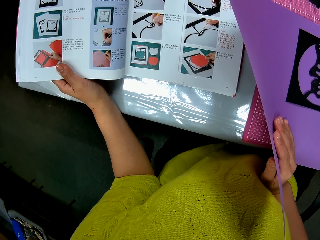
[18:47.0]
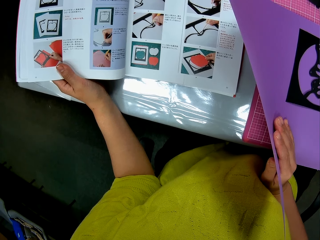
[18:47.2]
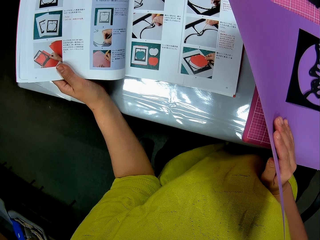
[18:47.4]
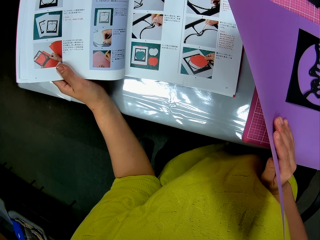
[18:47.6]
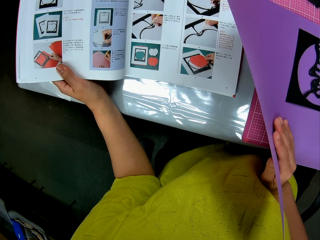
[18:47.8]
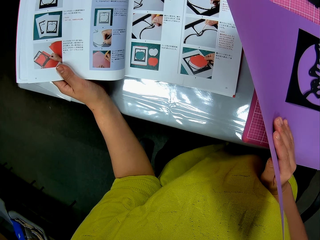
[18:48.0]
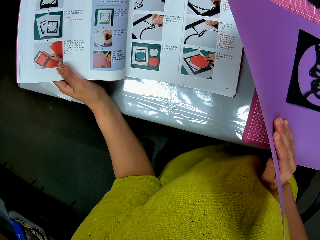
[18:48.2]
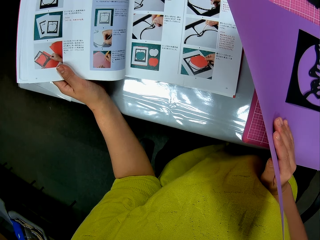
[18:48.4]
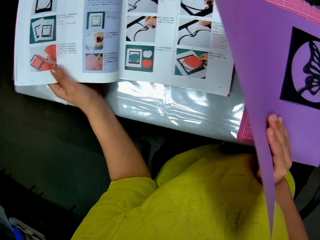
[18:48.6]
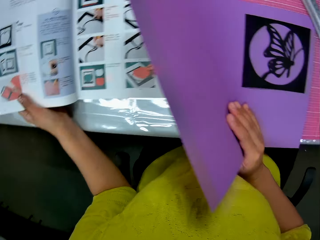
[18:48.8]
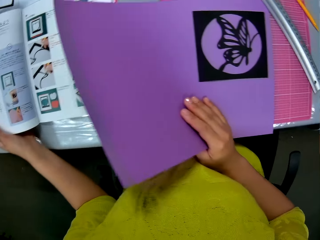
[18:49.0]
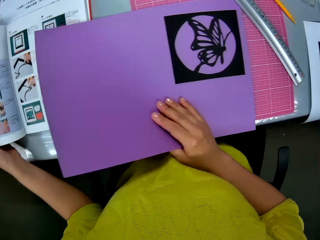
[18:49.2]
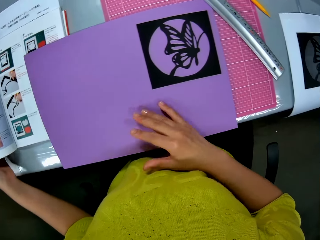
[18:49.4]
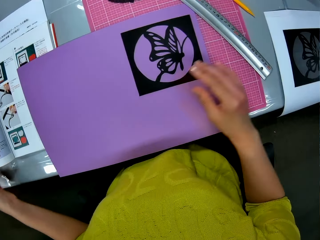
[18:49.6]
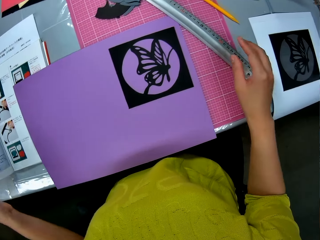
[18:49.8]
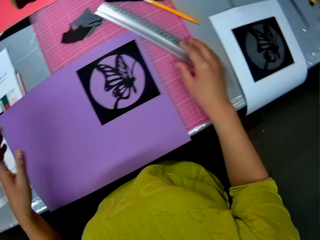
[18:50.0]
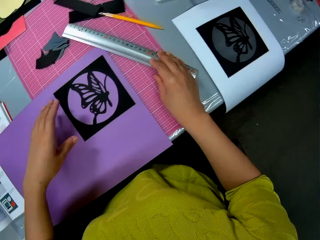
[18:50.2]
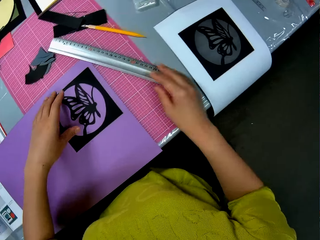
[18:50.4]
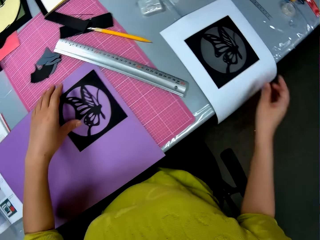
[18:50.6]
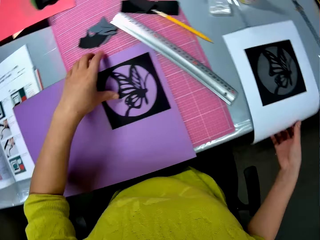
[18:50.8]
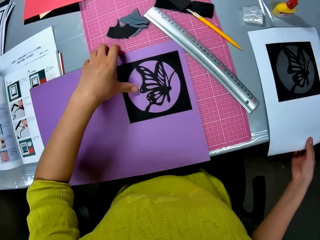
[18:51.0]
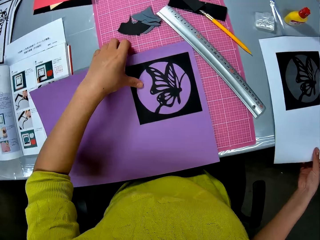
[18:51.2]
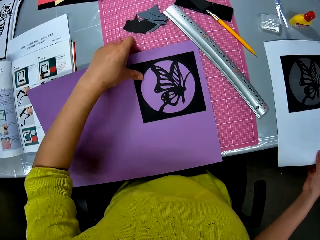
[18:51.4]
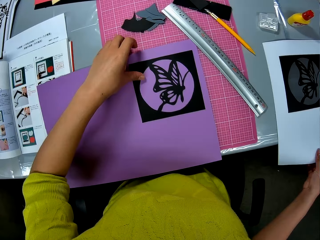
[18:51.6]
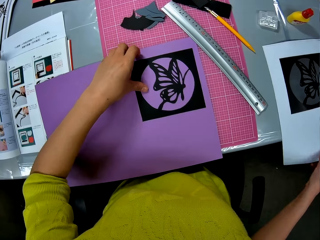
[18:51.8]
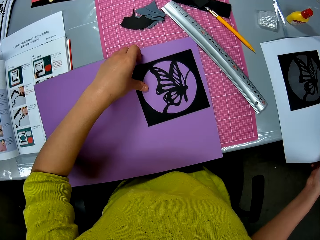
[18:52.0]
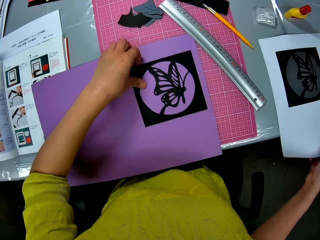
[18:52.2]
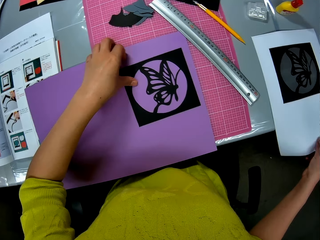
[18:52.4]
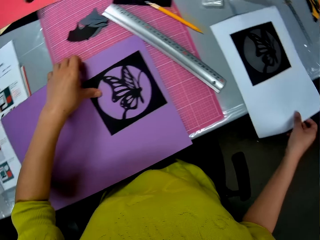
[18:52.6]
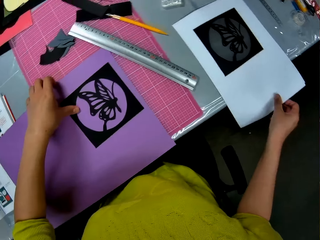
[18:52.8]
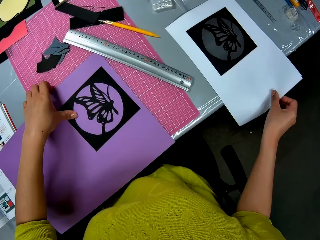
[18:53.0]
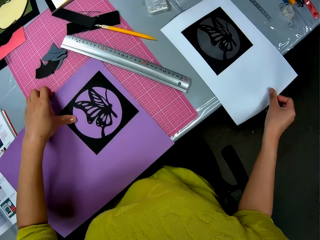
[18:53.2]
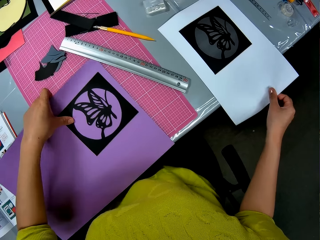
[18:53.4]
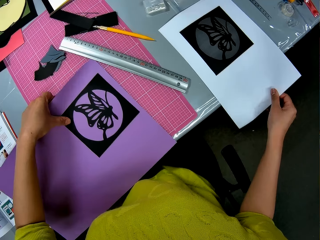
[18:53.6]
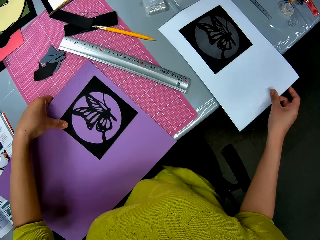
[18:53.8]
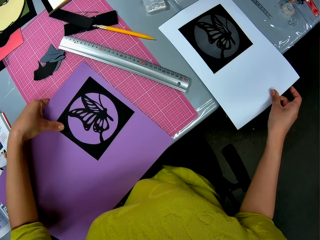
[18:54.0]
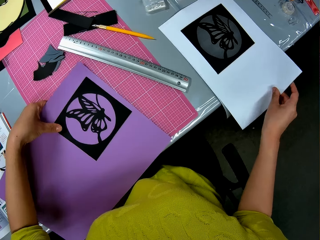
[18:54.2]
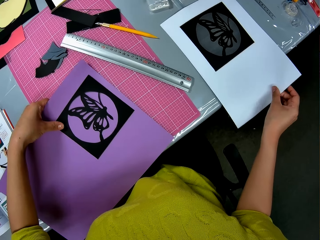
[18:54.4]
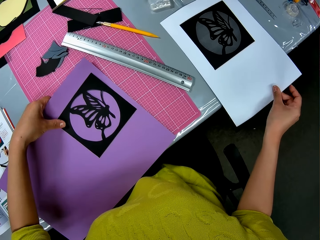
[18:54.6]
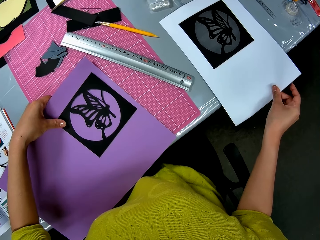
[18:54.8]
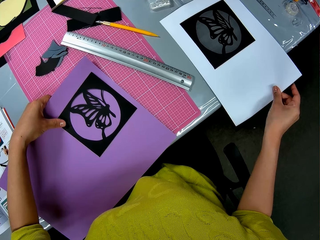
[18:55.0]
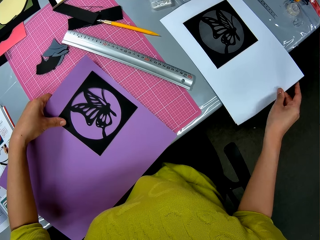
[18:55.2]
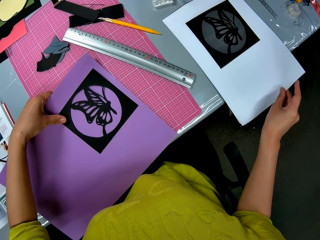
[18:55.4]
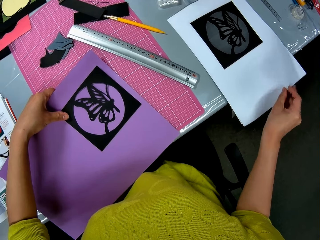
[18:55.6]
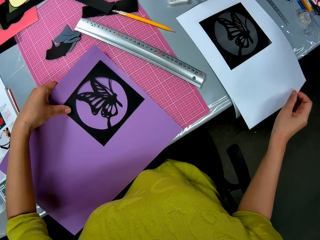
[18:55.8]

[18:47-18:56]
The camera wearer looks at the luminous paper and lowers the luminous paper. They put the purple paper on the book with his right hand. They move her hand forward, place her hand on the ruler, move her hand towards the cut out, place her hand on the cut out, and move her hand backwards. They pick the purple paper and the art work with his left hand. They pick a white paper on the table with his right hand. They hold the luminous paper with her hand, hold the manila paper with her hand, lift up the luminous paper, move her hand towards the cut out, hold the cut out with her hand, and lift up the luminous paper again.

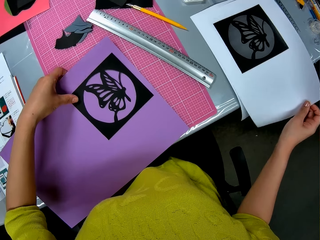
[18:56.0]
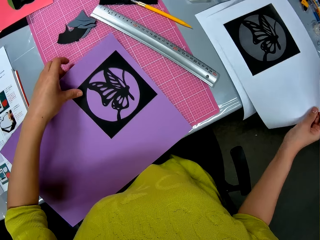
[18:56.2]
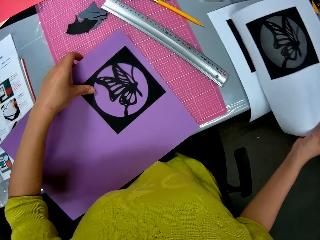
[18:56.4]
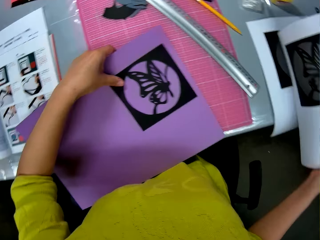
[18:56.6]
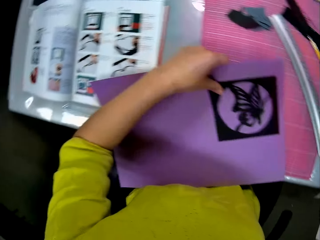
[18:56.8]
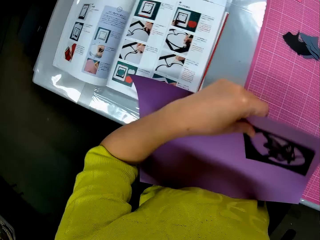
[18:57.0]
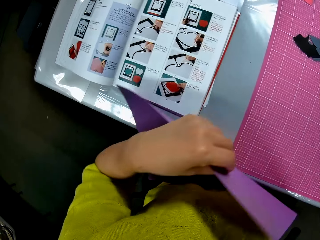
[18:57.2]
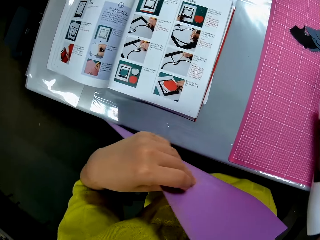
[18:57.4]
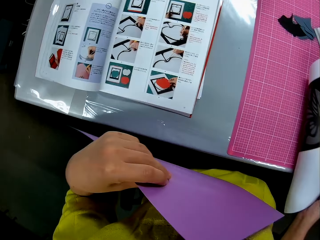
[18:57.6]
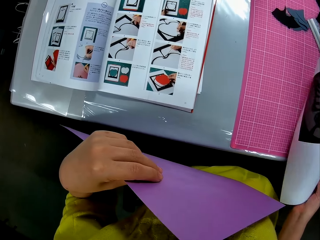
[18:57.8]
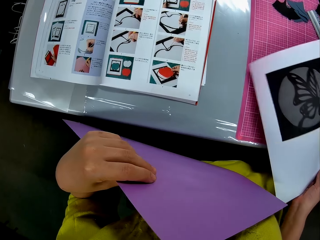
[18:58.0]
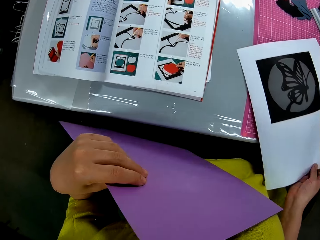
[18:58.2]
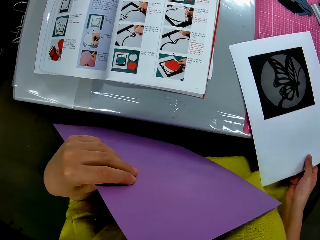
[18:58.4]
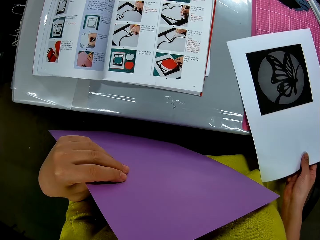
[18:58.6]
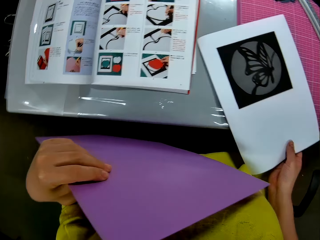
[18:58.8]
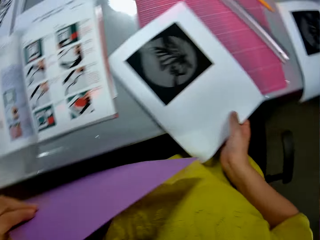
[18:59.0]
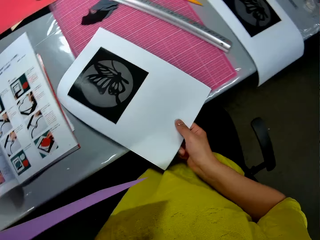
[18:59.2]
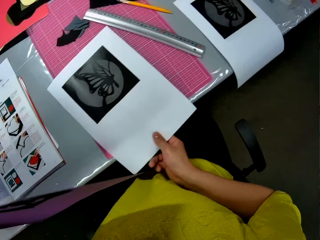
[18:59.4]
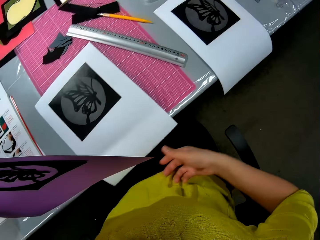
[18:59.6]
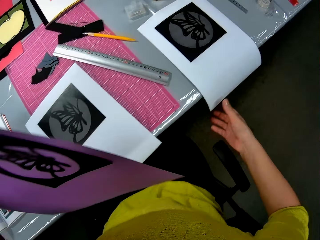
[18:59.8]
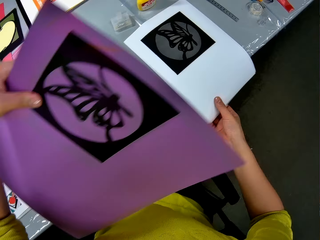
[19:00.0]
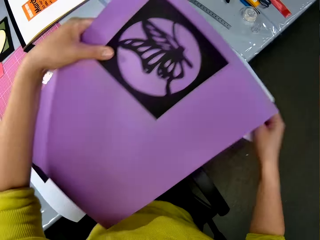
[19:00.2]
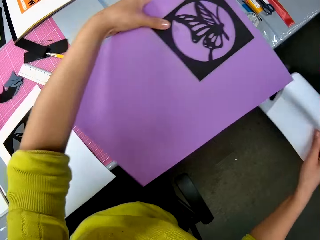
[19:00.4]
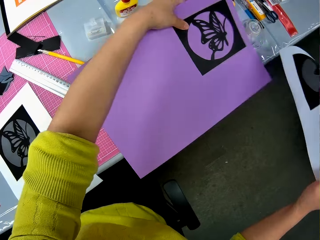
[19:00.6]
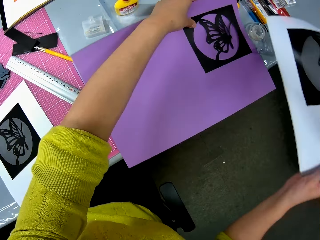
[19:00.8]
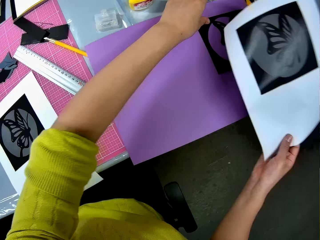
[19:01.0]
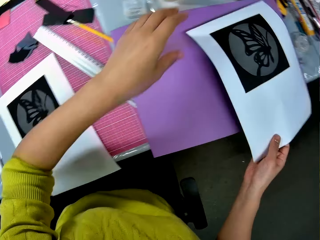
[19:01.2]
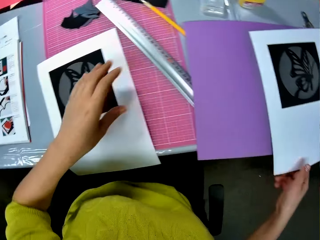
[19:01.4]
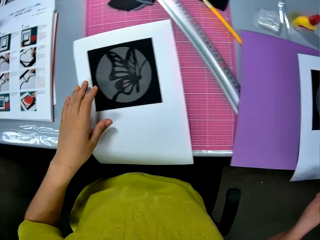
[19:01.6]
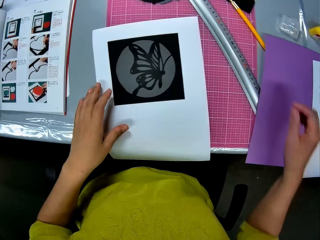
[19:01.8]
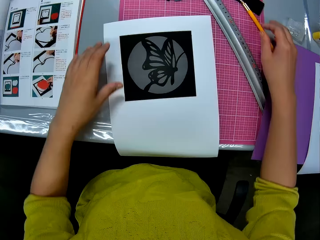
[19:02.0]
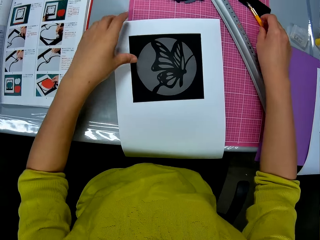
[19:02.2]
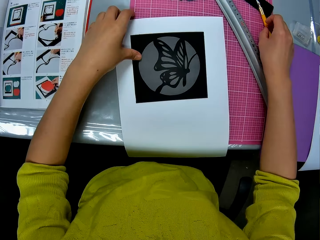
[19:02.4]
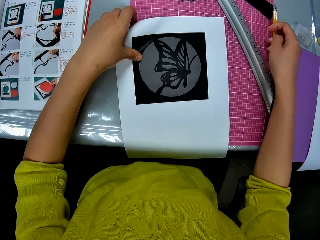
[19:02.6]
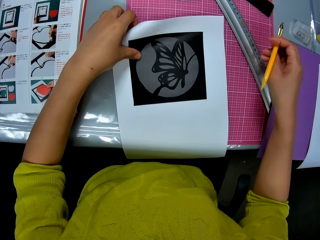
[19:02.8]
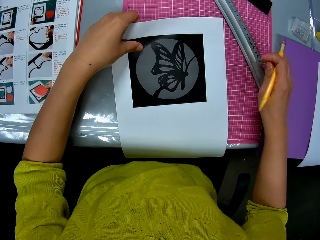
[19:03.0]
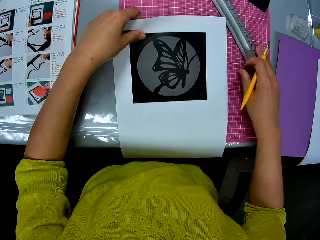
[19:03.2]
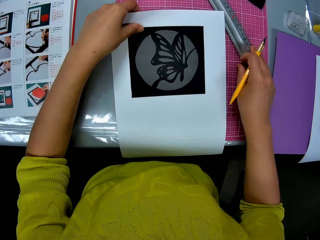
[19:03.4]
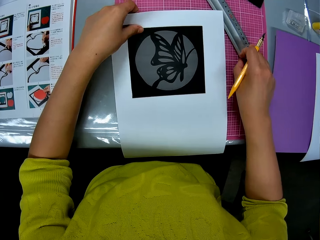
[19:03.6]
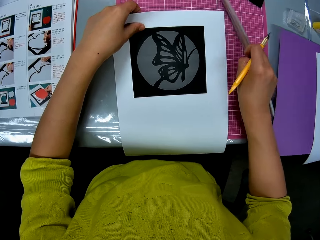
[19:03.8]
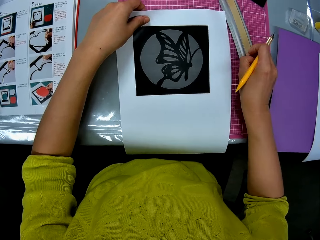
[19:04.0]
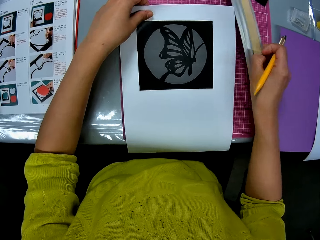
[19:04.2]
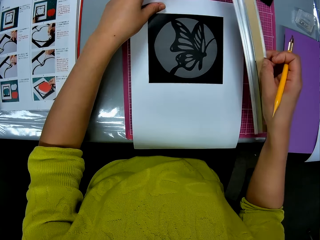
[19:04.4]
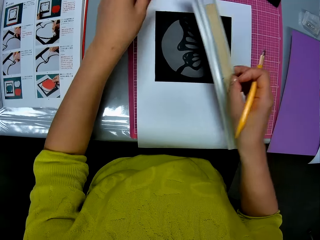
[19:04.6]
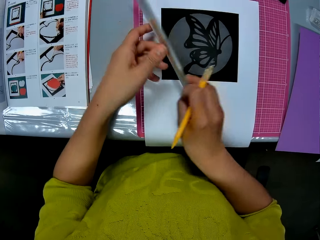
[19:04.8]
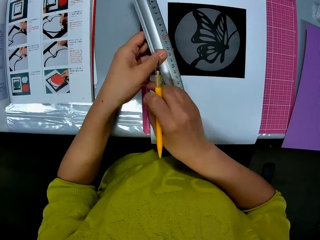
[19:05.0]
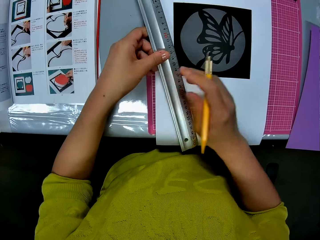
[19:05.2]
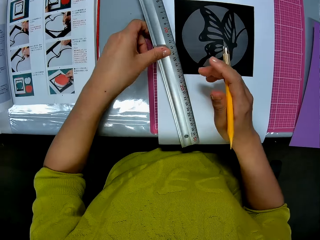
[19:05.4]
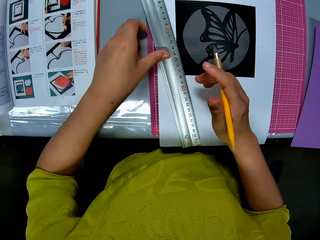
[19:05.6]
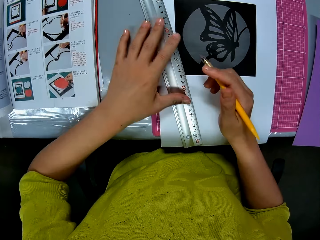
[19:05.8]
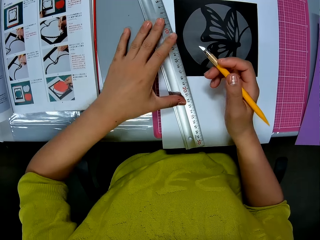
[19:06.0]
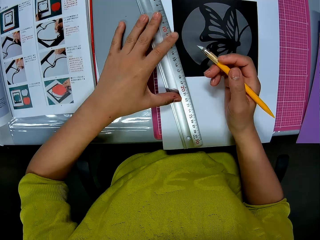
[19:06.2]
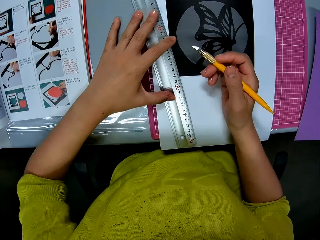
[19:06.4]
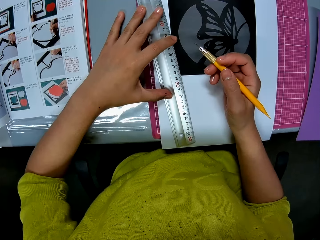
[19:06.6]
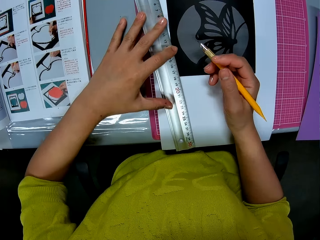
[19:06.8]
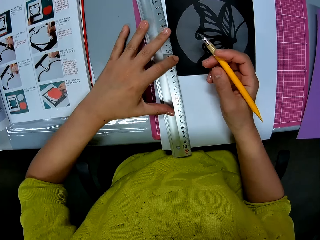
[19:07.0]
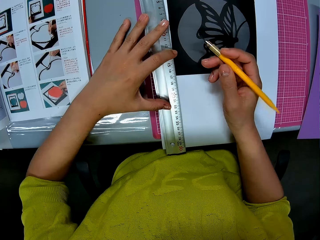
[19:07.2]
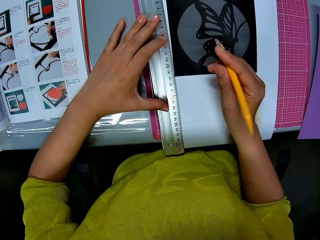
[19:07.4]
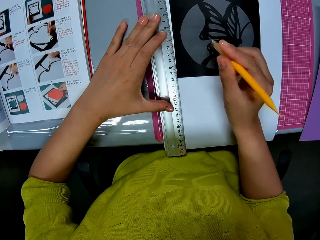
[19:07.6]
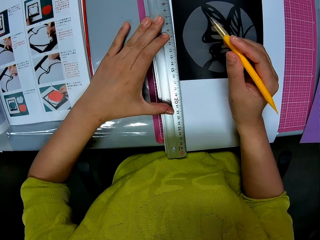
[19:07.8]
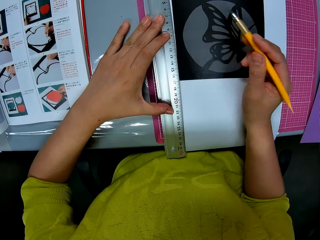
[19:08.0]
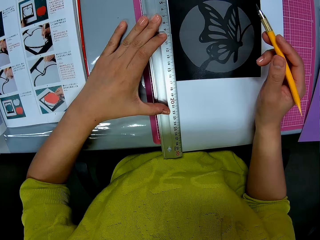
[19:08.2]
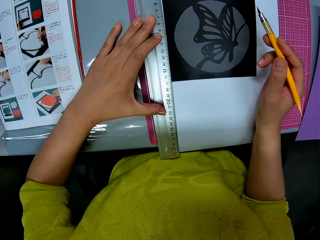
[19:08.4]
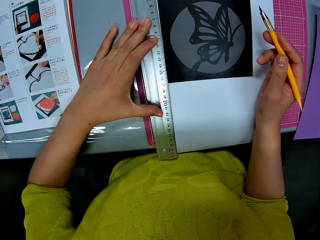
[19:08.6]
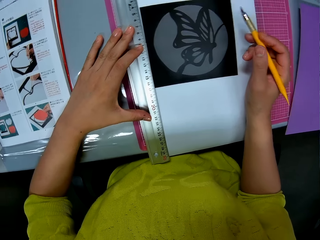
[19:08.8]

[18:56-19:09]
The camera wearer lifts up the manila paper. They move her hand towards her, move the luminous paper towards her, and place the manila paper on the cutting mat. They put the white paper on the table with his right hand. They move her hands forwards and pull on the manila paper with her hand. They pick a second white paper on the table with his right hand. They place the luminous paper on the table. They put the purple paper and the art work on the table with his left hand. They place the manila paper on the luminous paper and move her hand away from the luminous paper. They put the second white paper on the purple paper with his left hand. They move her hands forwards. They hold the manila paper with her hand and hold the marking needle with her other hand. They pick a pen cutter on the table with his right hand. They move her hand towards the manila paper, hold the ruler with her hand, and push the manila paper forwards. They adjust the white paper on the table with his left hand. They pick the ruler on the table with his right hand. They move her hand towards the manila paper and let go of the manila paper. They pass the ruler to his left hand. They place the ruler on the paper. They adjust the ruler on the white paper with his left hand.
